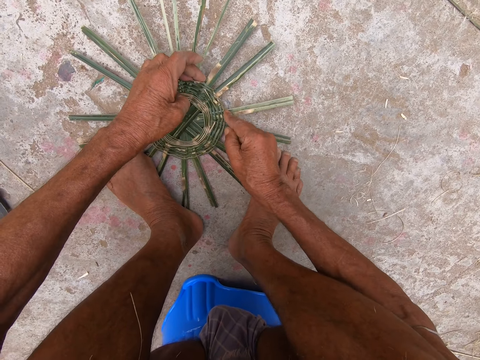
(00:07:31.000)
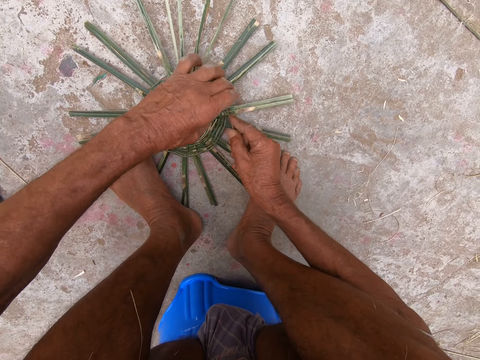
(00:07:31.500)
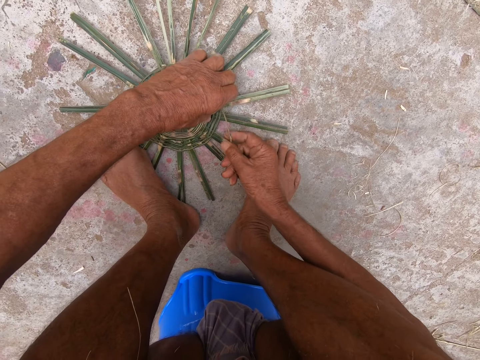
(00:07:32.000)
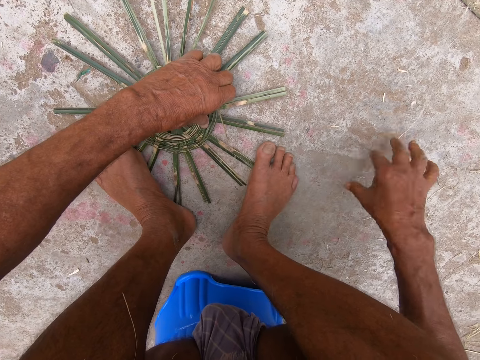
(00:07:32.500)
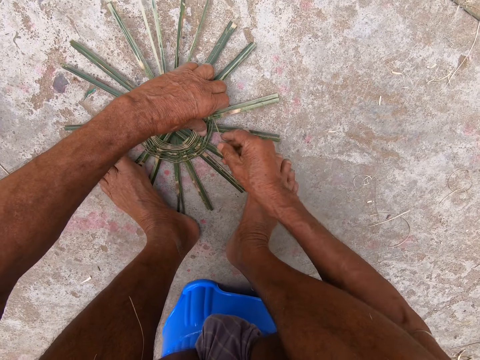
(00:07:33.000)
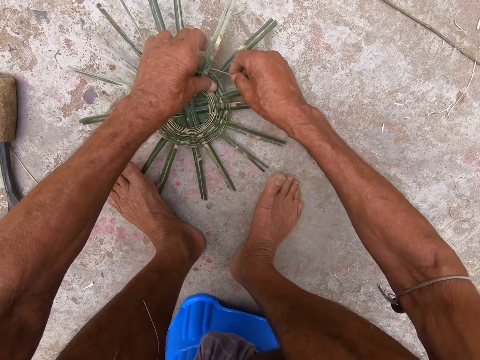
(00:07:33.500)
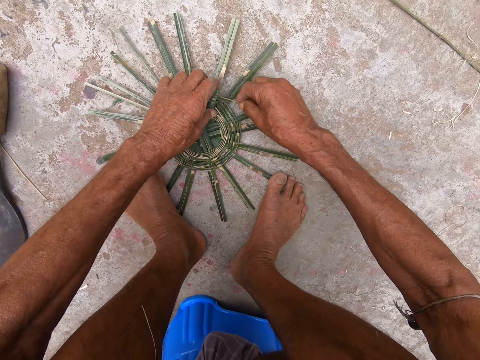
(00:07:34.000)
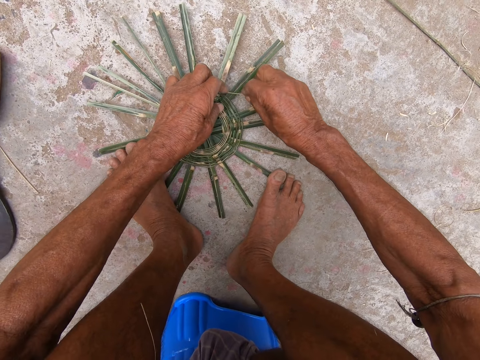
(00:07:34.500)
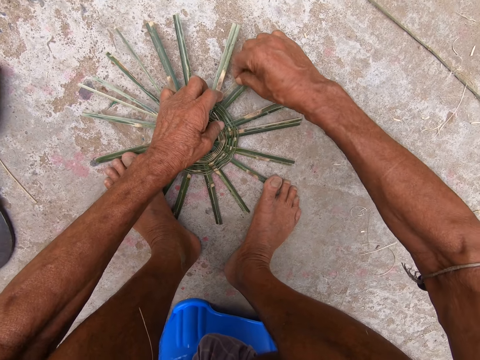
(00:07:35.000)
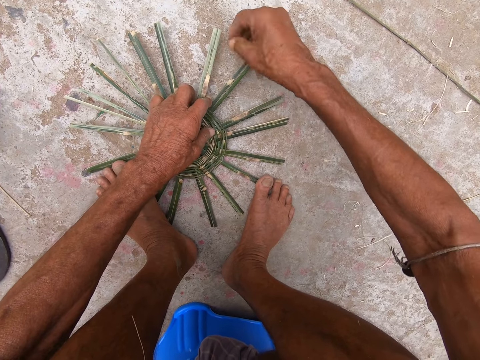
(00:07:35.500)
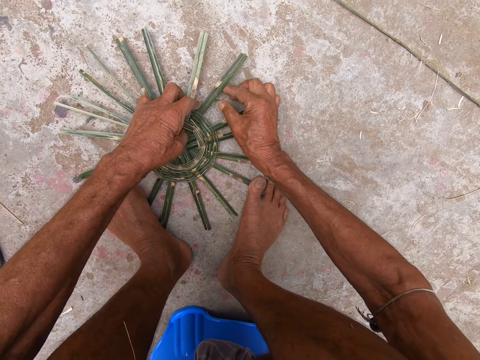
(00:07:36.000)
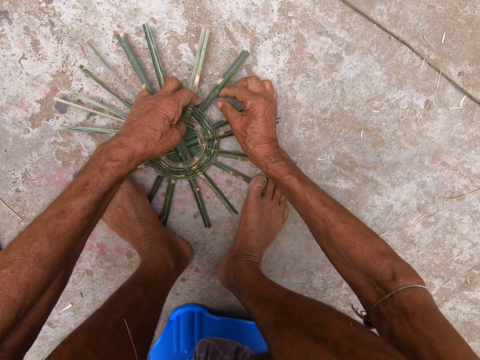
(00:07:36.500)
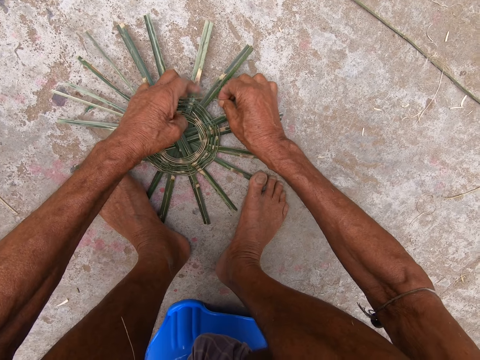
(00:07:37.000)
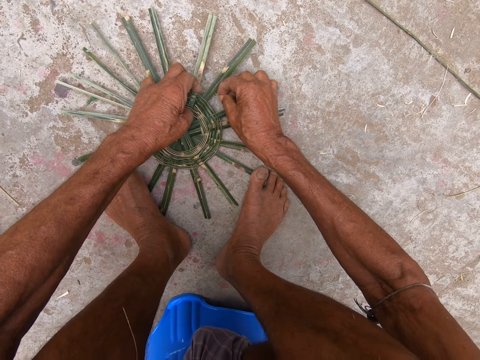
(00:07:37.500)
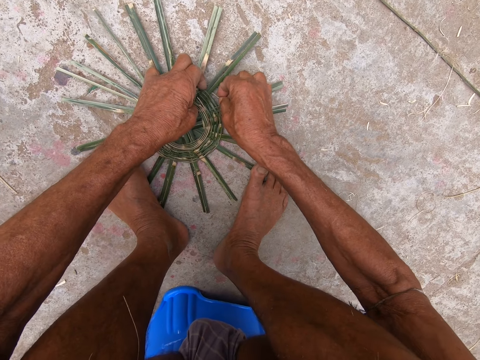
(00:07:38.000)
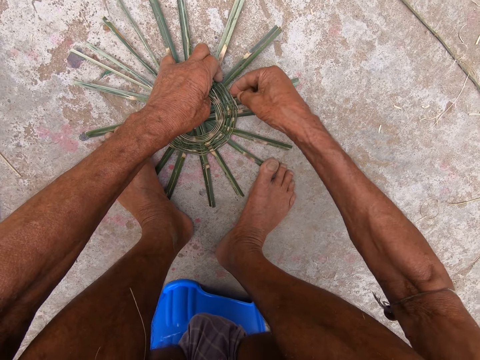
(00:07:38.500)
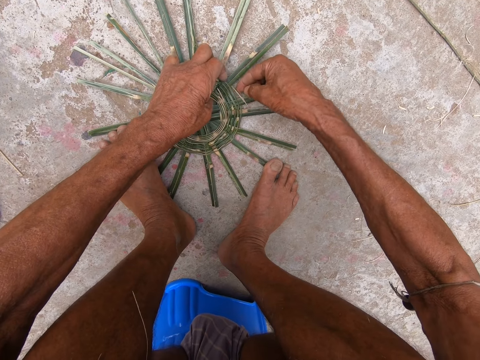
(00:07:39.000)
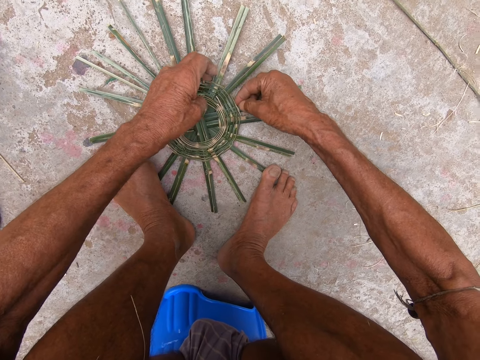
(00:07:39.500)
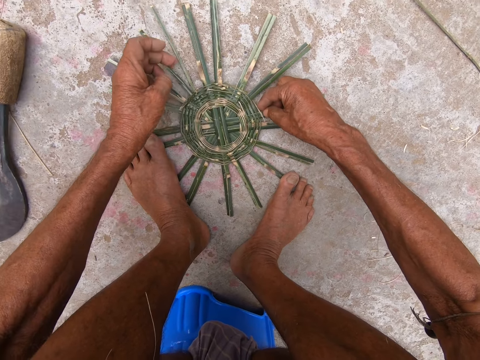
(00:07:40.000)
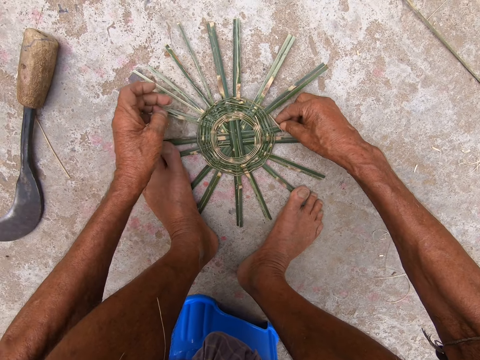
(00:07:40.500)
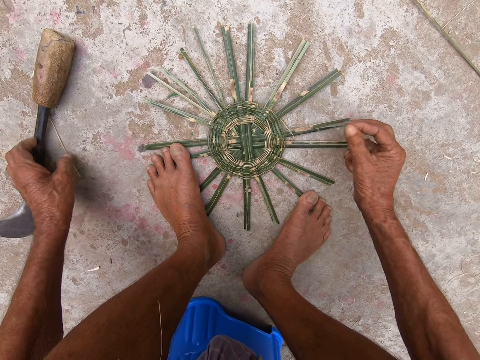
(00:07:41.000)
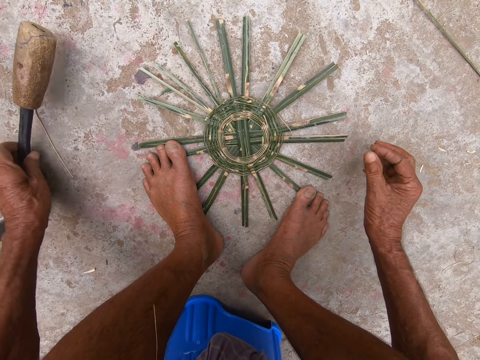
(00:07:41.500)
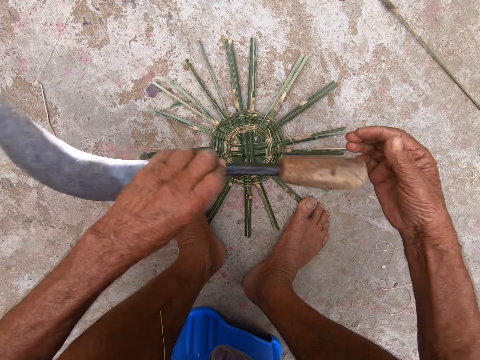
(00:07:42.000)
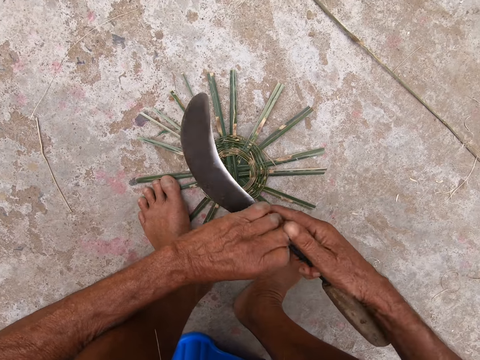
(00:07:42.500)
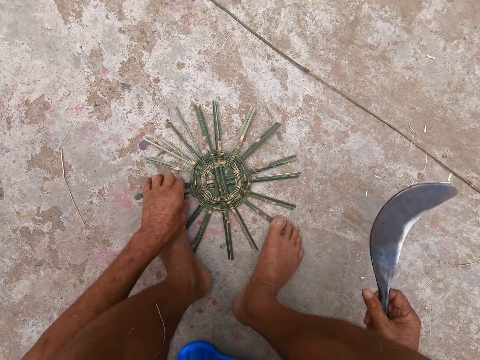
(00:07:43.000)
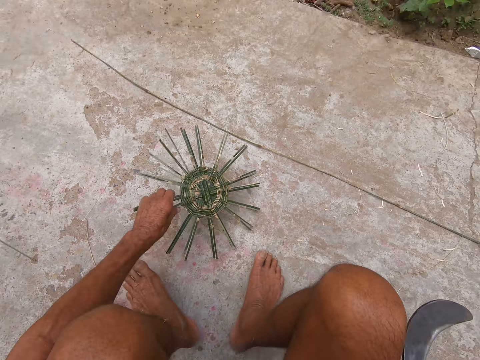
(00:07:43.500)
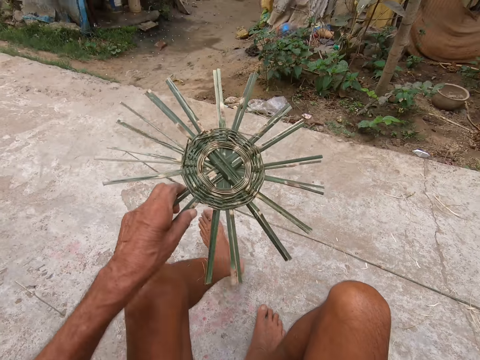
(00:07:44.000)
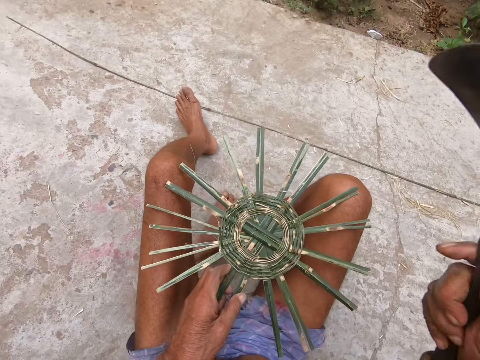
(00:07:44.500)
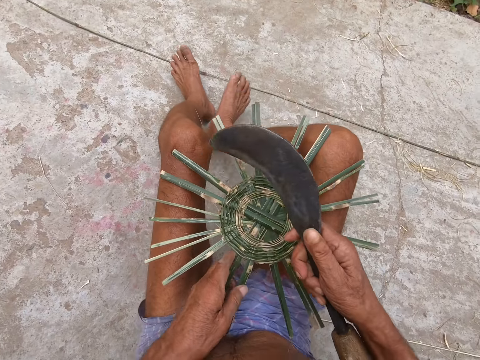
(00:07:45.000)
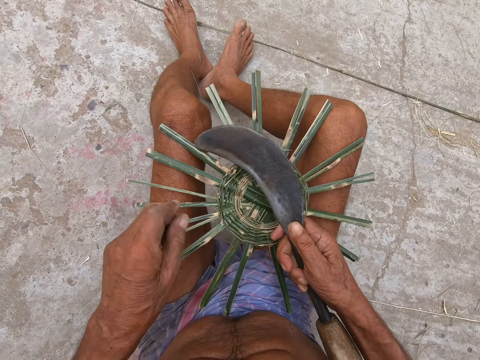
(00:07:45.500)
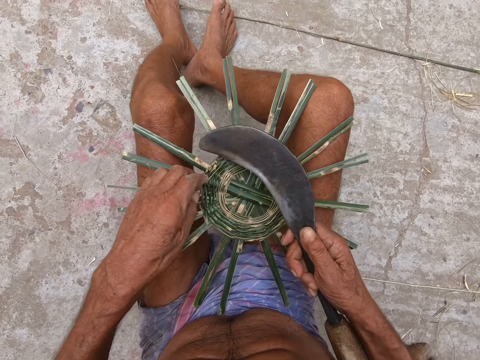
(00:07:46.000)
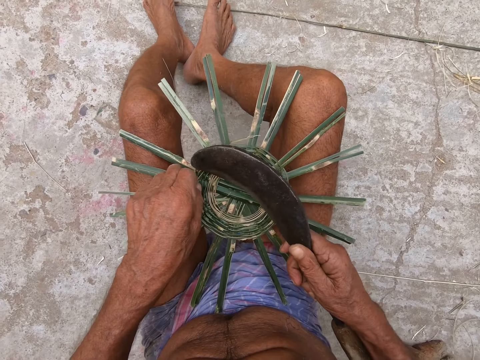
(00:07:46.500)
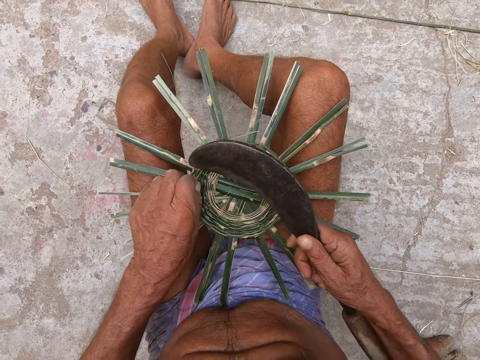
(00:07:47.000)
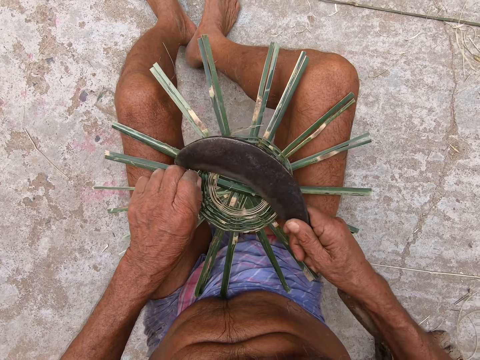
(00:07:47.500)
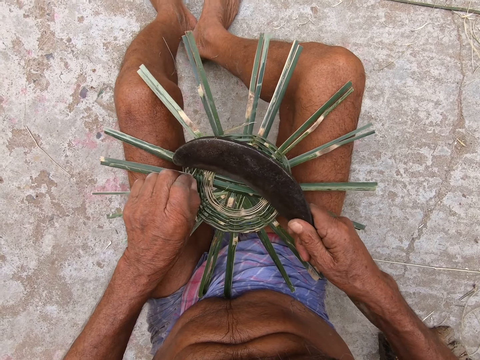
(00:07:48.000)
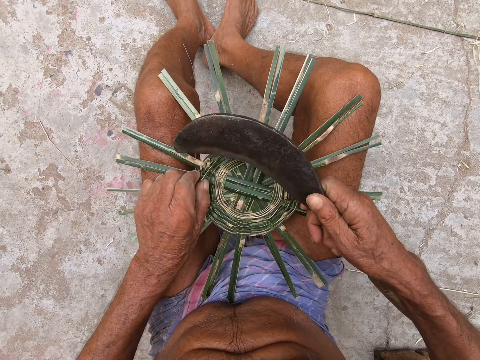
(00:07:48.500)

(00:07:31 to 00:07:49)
The camera wearer lifts the basket base from the floor with both hands. He places the basket base on the floor with both hands. He places his left leg on the basket base. He weaves the basket base on the floor with both hands. He picks up the sickle from the floor with his left hand. He passes the sickle from his left hand to his right hand. He picks up the basket base from the floor with his left hand. He places the basket base in his left hand on his legs. He holds the basket base on his legs with his left hand. He touches the basket base on his legs with the sickle in his right hand. He cuts the sisal.

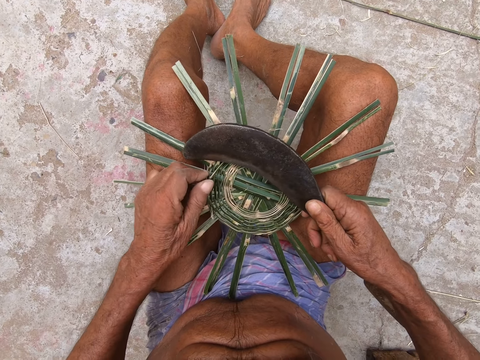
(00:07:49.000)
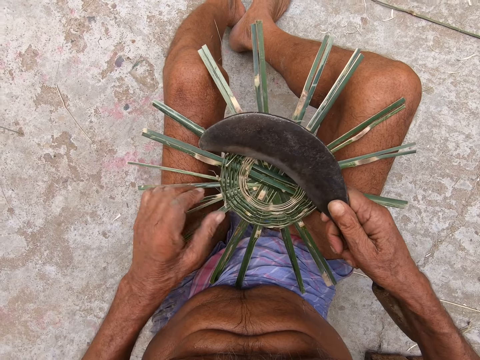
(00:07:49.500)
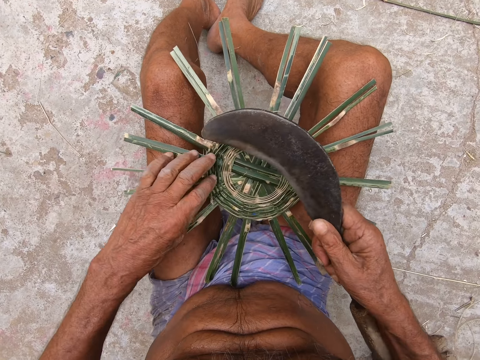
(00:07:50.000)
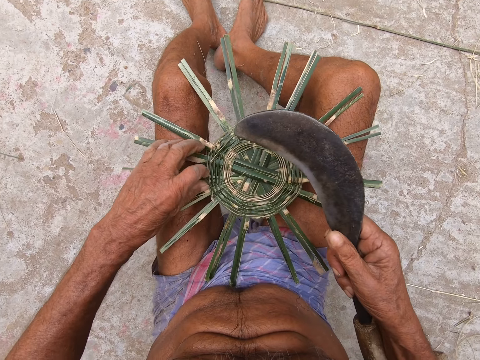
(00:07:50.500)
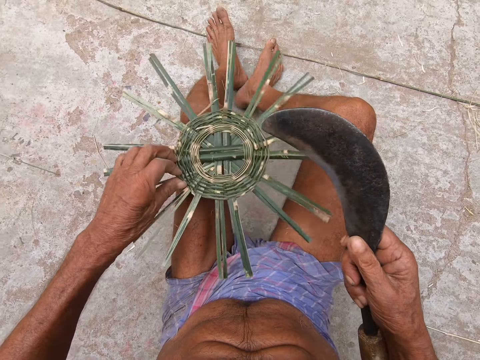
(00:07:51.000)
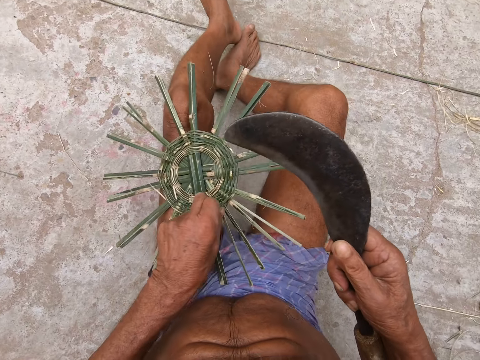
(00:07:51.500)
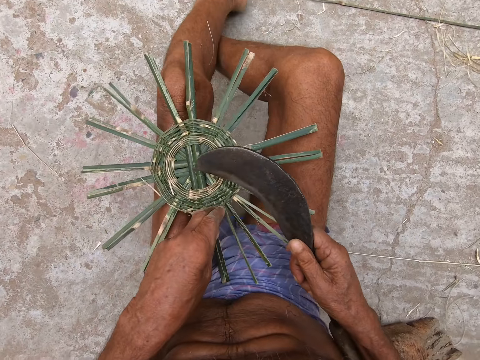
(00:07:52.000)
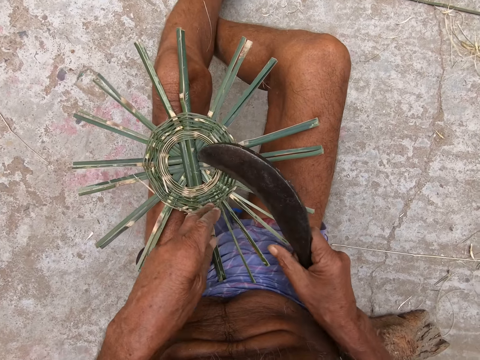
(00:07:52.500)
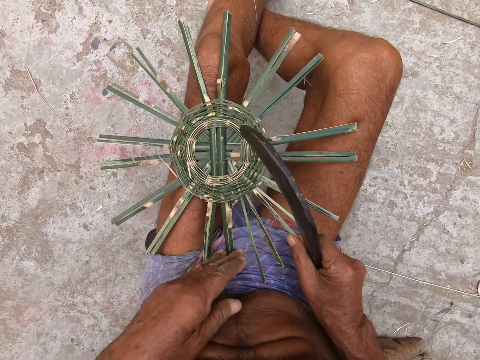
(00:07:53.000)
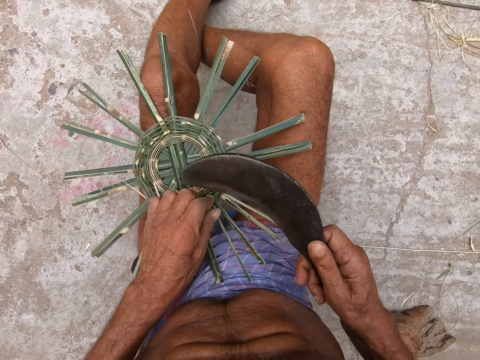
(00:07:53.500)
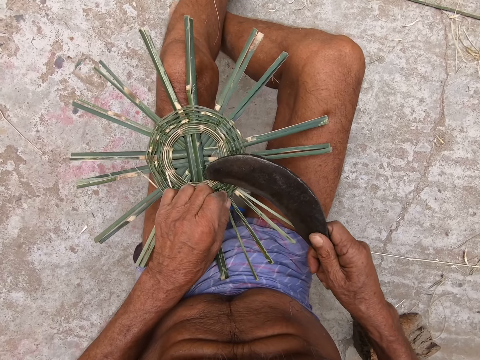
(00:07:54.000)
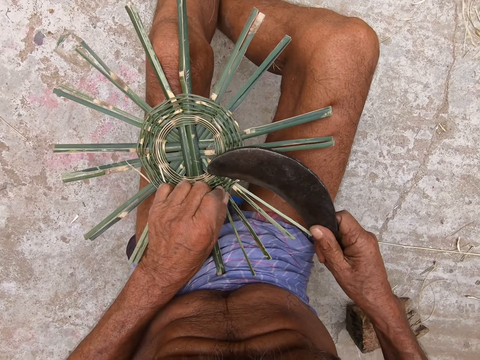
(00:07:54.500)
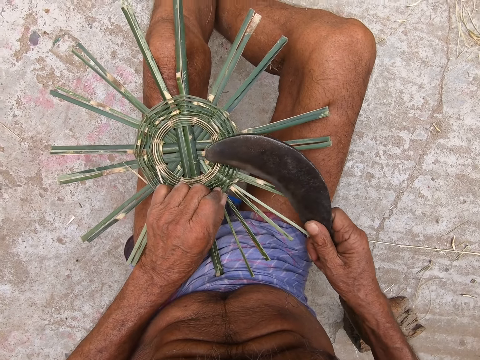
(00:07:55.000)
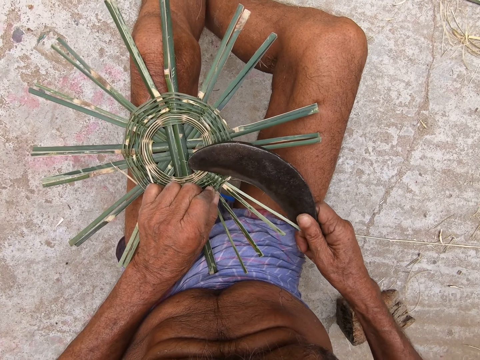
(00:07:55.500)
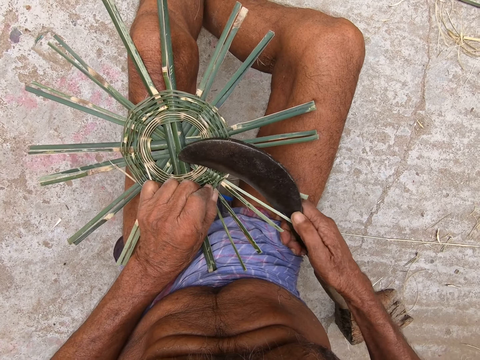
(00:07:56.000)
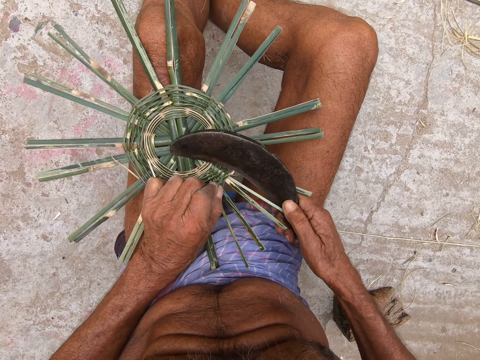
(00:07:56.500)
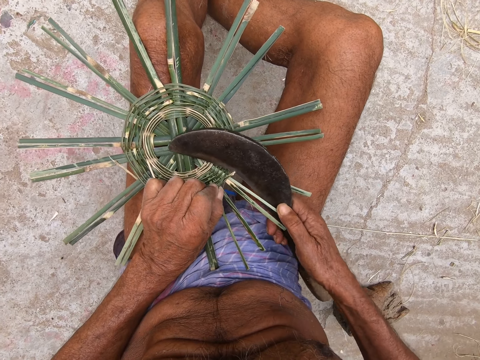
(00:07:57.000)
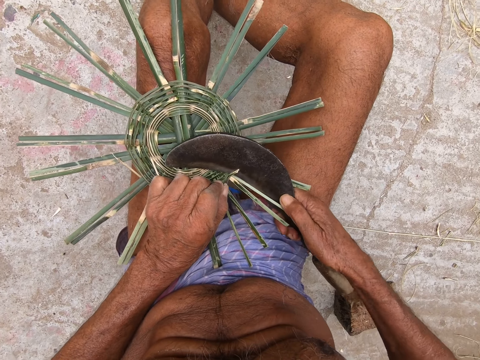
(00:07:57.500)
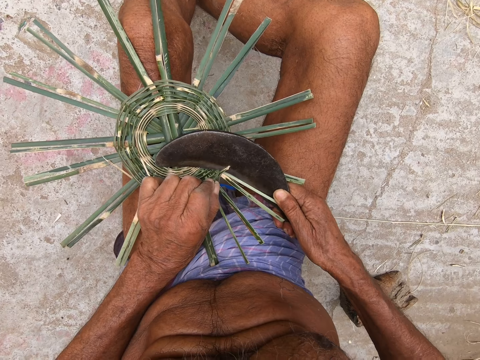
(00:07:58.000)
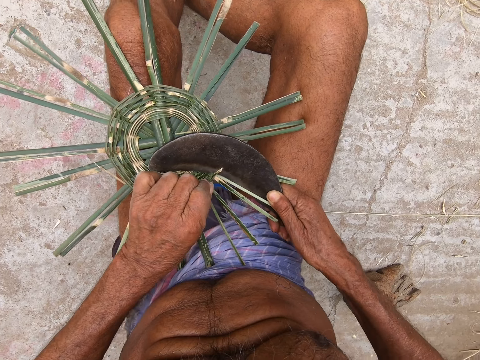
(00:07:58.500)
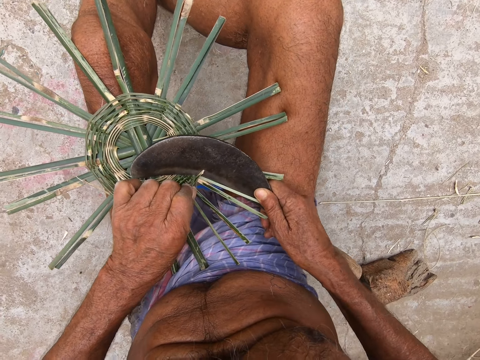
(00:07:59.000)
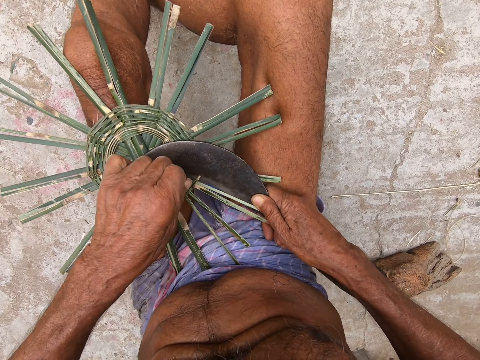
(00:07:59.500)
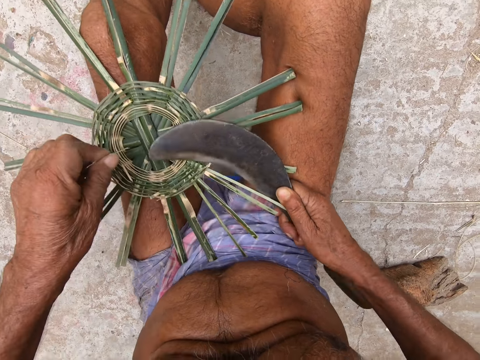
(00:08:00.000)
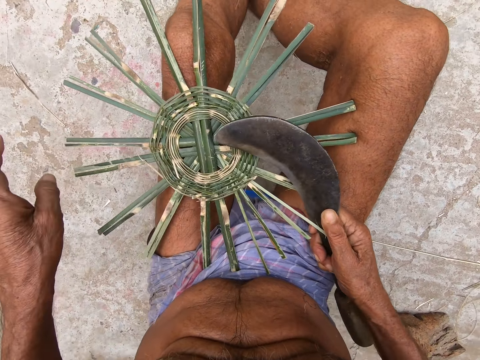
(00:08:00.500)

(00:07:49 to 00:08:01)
The camera wearer lifts the basket base from his legs with his left hand. He places the basket base in his left hand on his legs. He holds the basket base on his legs with his right hand. He holds the basket base on his legs with his left hand. He trims the basket base on his legs with the sickle in his right hand.
